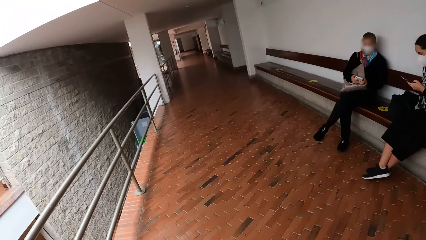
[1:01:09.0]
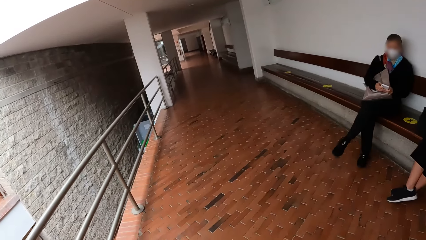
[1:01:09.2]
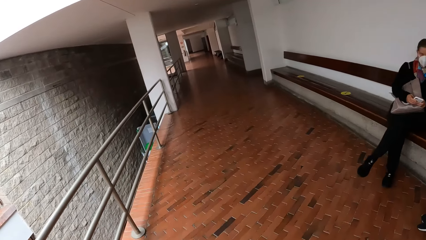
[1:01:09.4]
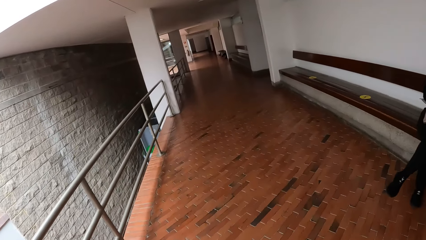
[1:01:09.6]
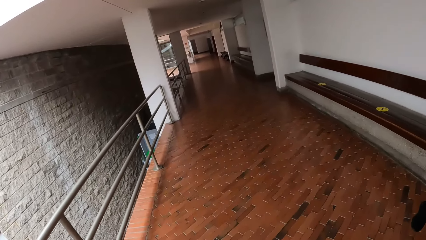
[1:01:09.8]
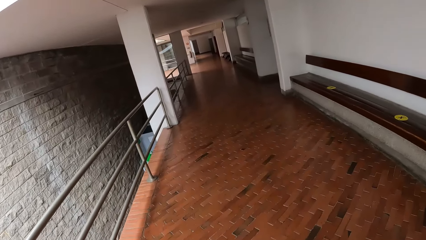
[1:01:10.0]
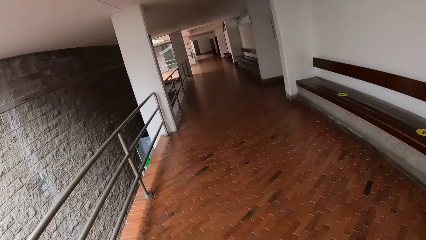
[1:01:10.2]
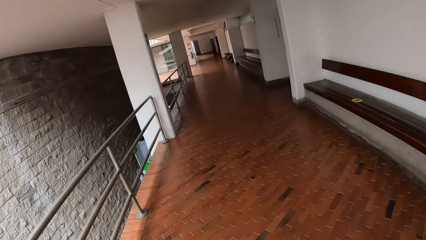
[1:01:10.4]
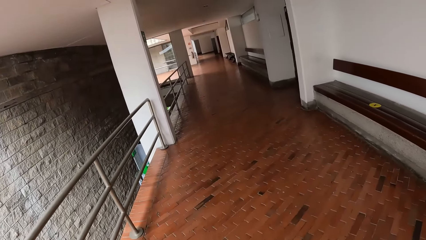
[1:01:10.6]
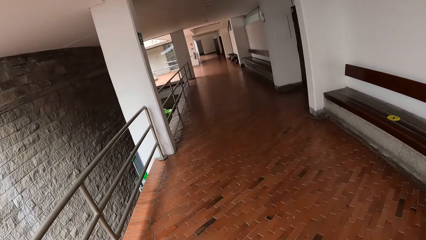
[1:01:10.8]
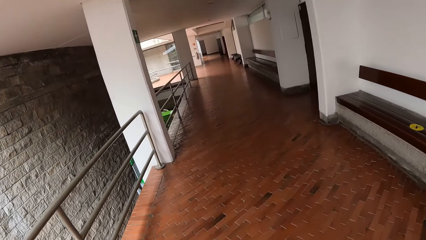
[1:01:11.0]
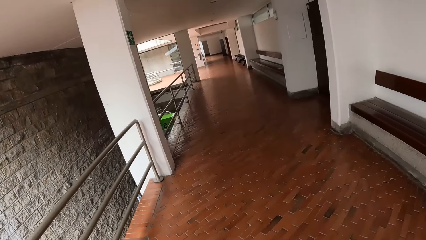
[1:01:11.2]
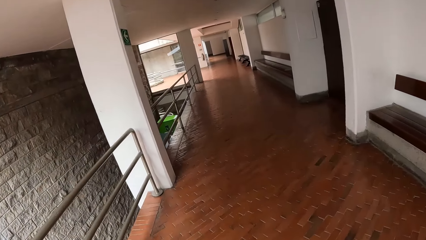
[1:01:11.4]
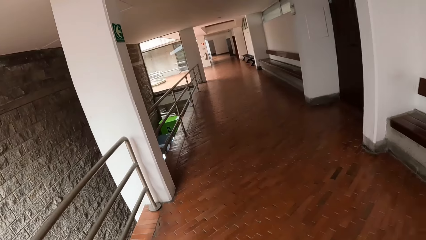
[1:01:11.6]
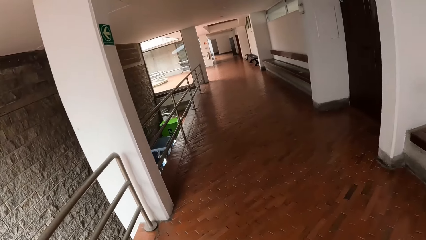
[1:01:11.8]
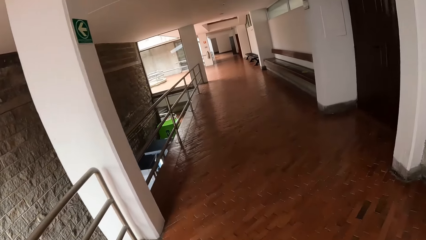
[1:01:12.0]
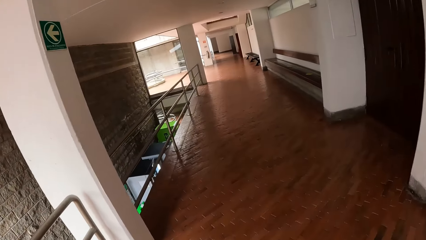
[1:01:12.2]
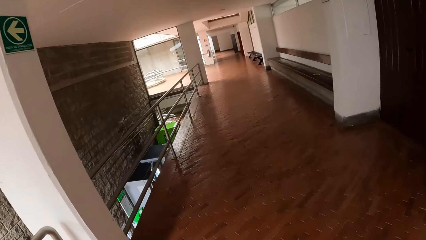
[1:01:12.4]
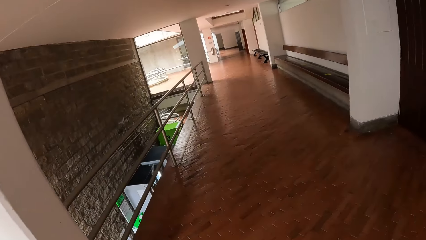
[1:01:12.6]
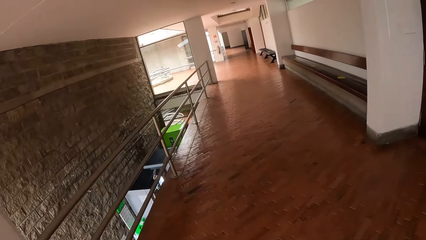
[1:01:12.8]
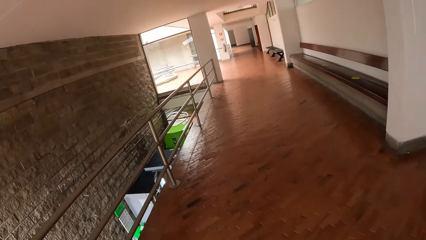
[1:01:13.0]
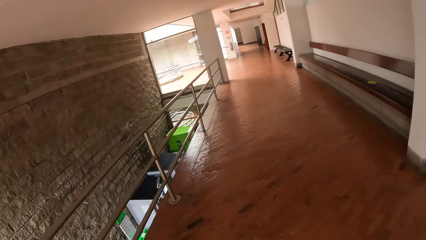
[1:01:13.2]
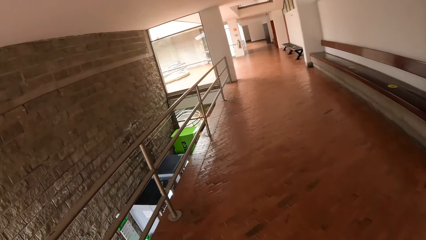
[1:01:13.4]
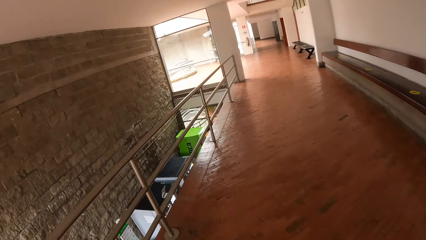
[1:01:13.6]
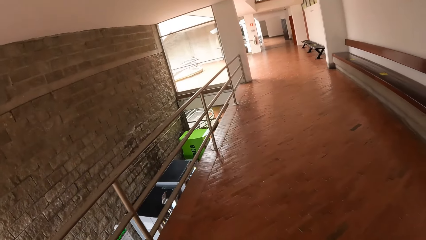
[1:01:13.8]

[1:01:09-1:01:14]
The camera wearer walks past the man and the woman.

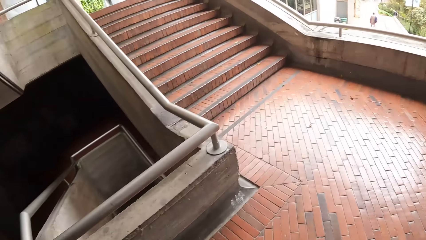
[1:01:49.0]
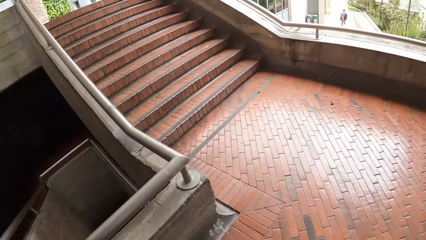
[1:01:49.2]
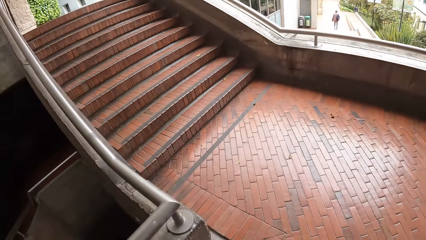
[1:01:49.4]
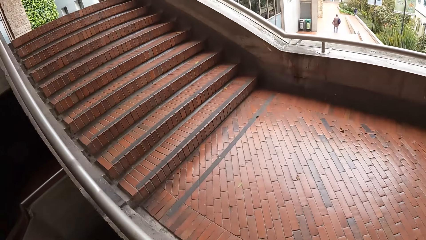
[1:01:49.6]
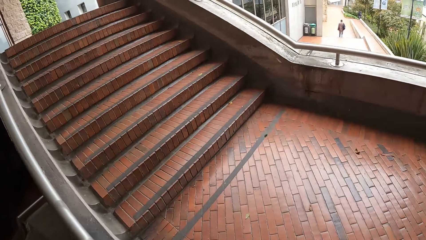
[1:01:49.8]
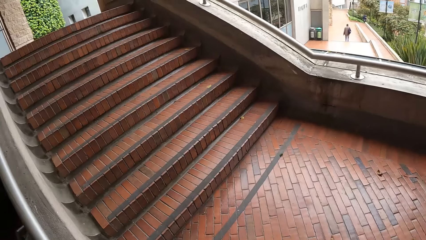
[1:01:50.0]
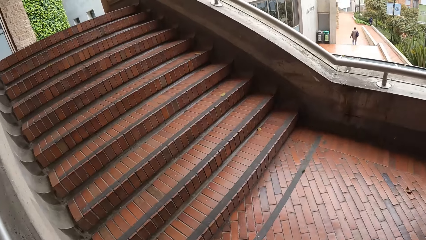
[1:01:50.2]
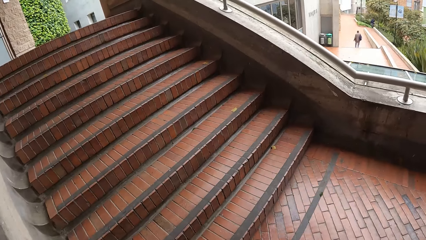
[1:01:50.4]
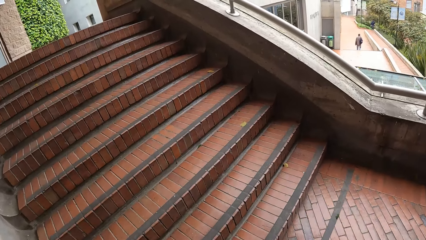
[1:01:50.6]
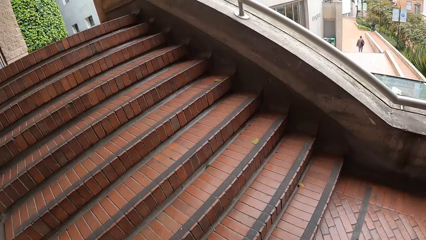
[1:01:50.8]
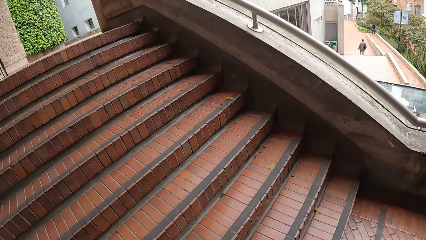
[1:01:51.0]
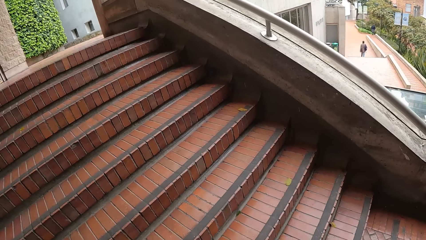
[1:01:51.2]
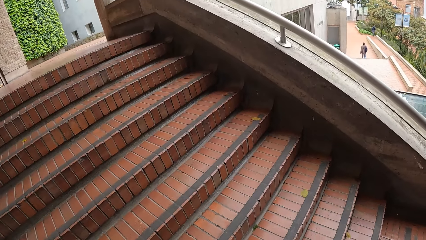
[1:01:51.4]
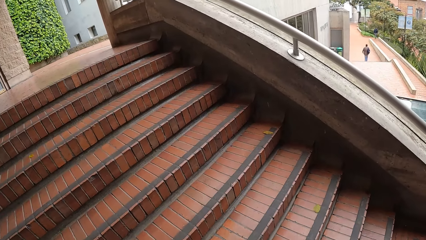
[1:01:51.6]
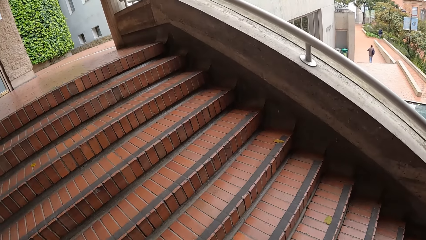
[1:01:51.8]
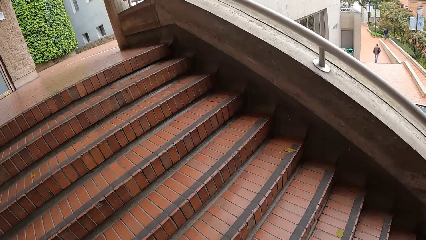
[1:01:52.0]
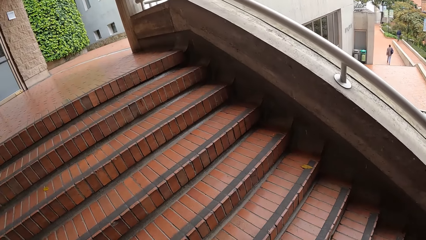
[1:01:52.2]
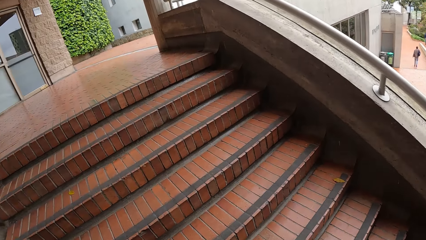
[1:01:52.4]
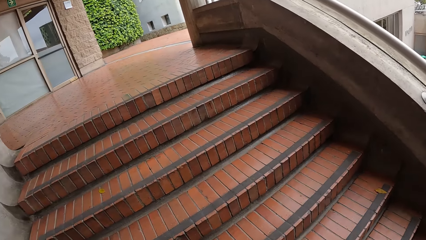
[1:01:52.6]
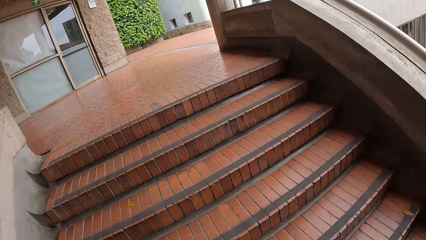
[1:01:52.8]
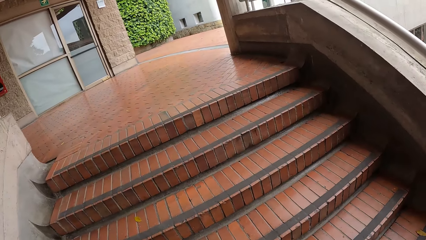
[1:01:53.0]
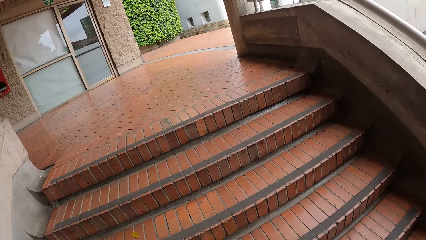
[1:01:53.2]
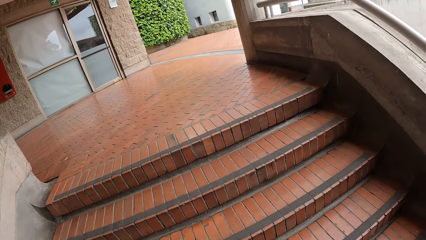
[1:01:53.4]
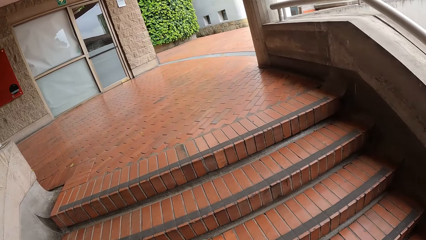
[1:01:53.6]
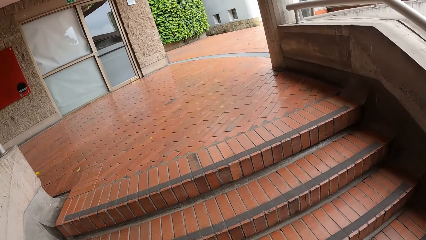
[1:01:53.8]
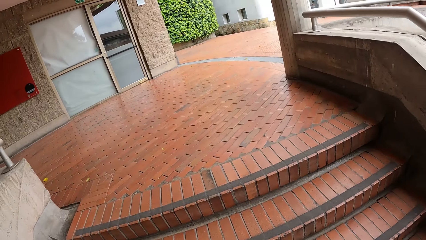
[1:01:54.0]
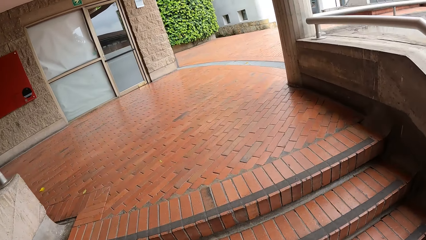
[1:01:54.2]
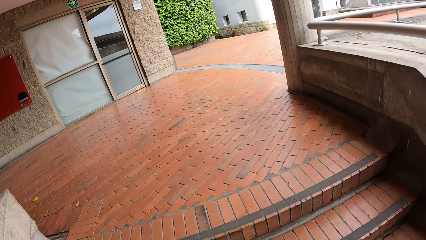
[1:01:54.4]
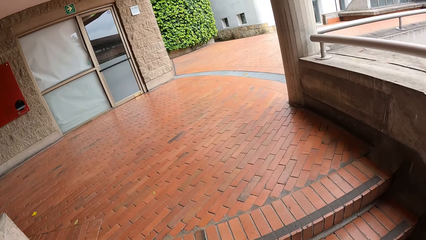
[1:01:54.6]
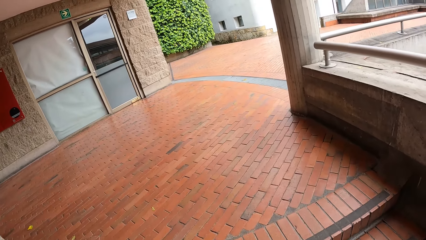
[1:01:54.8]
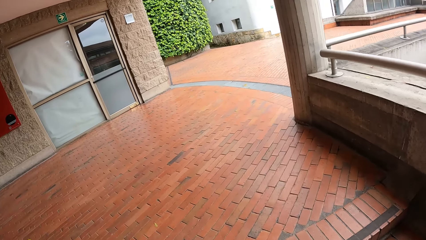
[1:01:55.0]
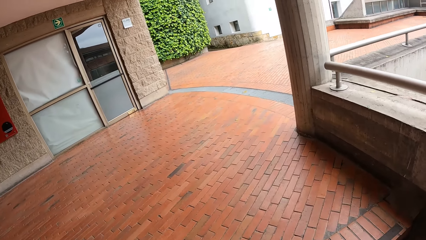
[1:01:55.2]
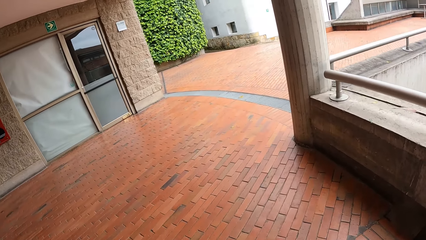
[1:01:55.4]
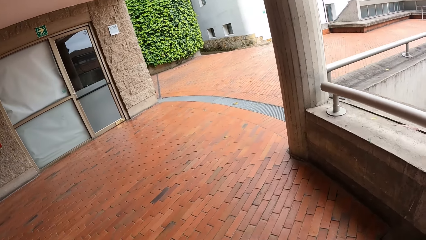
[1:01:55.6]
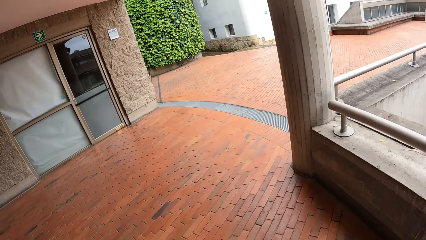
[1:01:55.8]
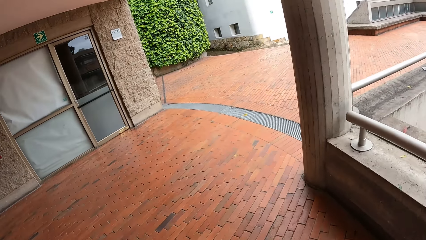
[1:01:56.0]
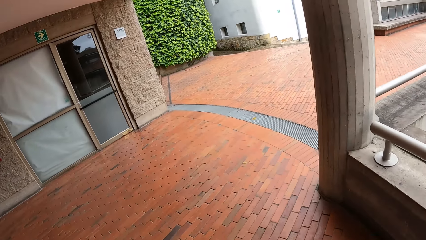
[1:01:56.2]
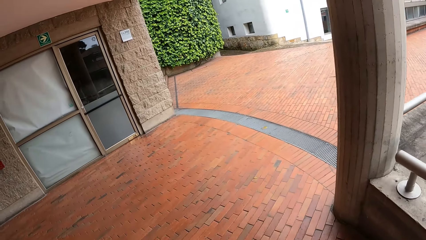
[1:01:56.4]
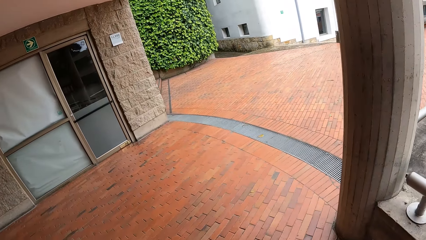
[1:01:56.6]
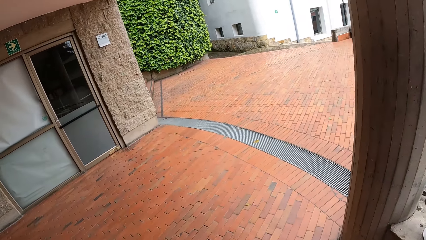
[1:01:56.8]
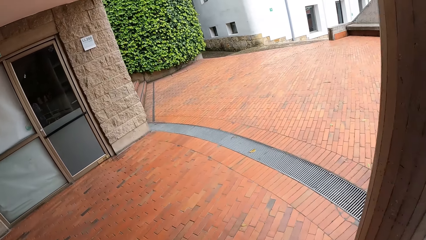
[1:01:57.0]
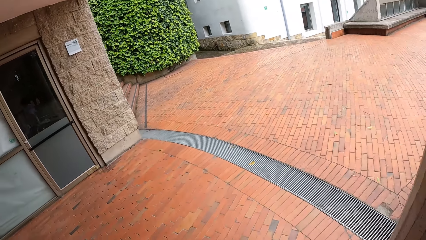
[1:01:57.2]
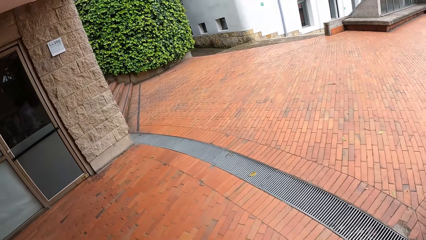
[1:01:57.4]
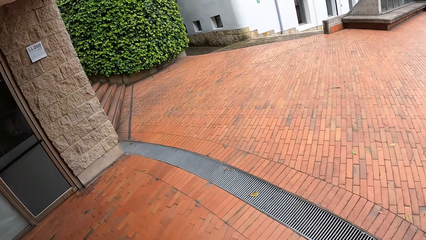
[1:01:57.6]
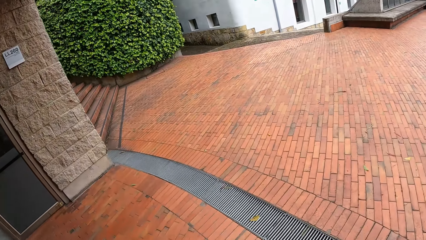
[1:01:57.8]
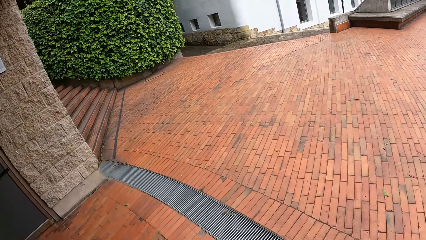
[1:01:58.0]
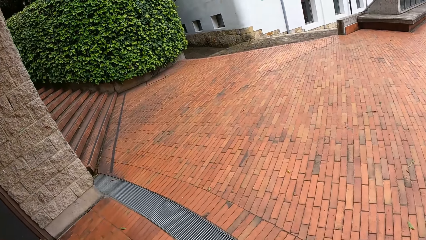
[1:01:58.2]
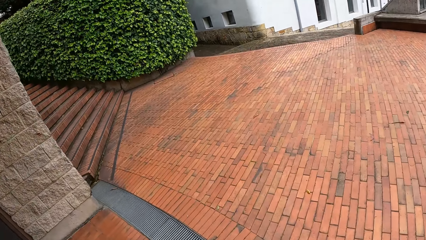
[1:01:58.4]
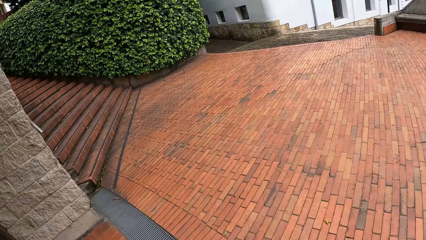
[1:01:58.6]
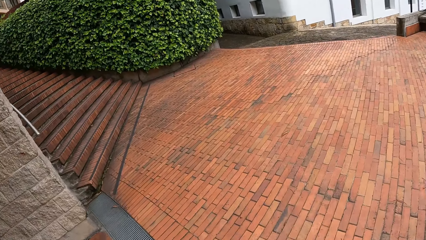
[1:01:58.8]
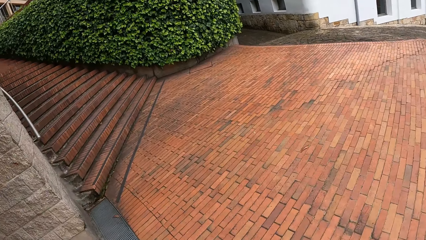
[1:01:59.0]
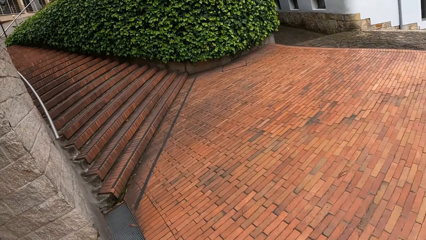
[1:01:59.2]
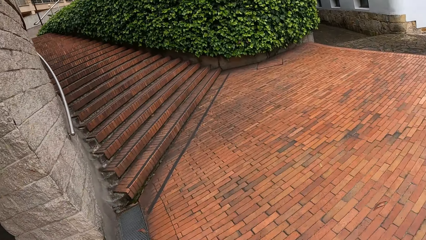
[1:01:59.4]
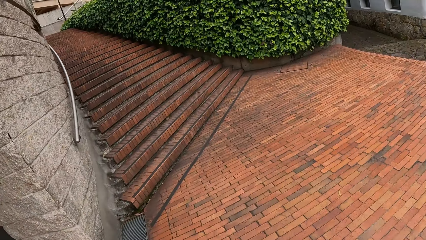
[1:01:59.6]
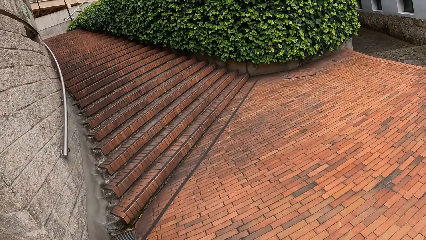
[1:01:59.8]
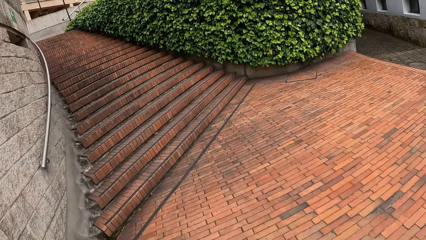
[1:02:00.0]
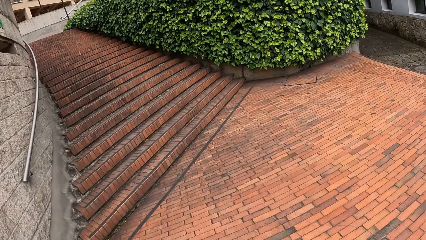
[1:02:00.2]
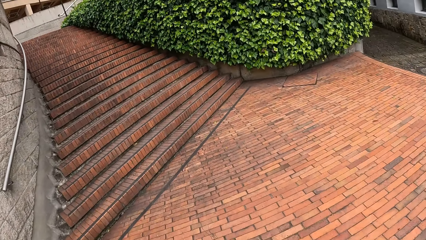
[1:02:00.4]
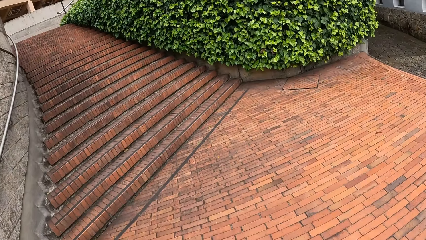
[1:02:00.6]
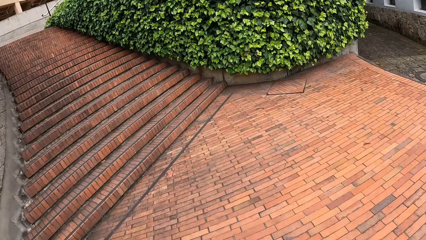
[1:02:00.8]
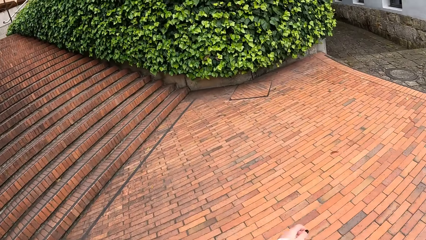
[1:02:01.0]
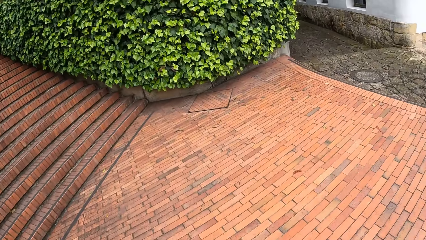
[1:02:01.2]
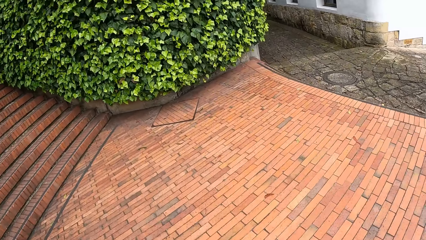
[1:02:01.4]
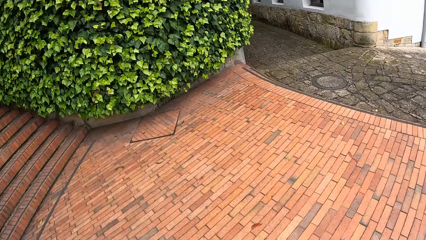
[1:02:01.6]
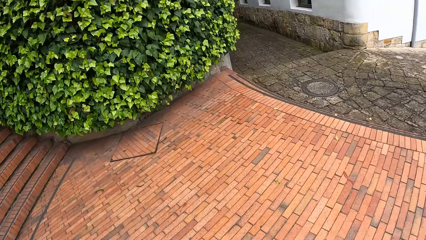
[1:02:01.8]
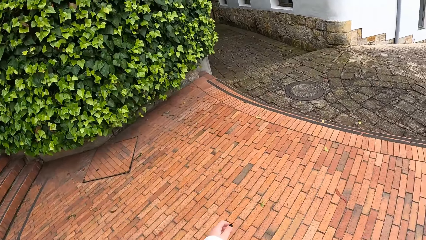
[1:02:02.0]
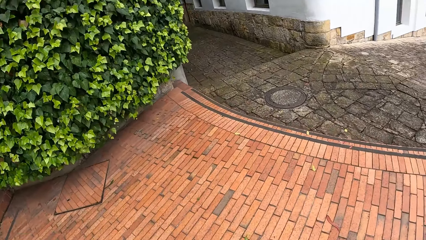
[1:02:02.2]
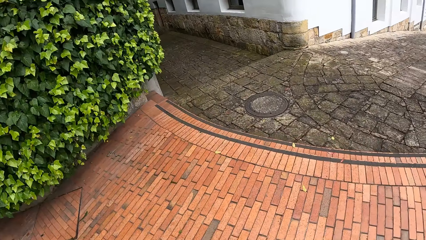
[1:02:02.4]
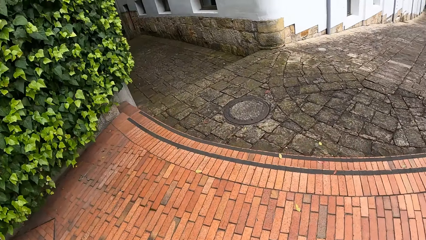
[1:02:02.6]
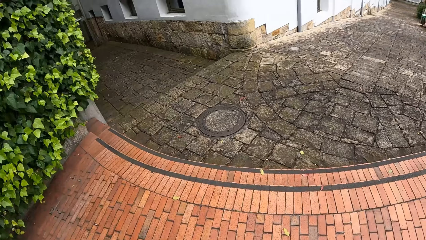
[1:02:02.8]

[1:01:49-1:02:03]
The camera wearer climbs a flight of stairs. They walk along the pavement.
